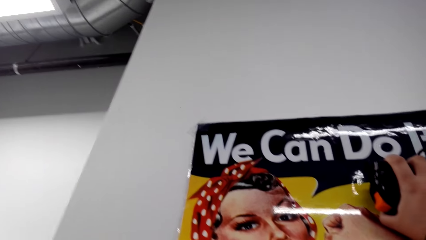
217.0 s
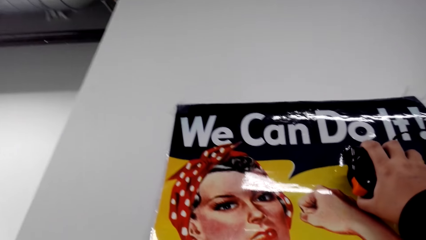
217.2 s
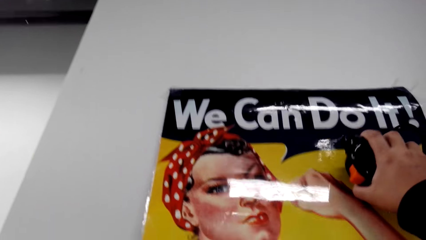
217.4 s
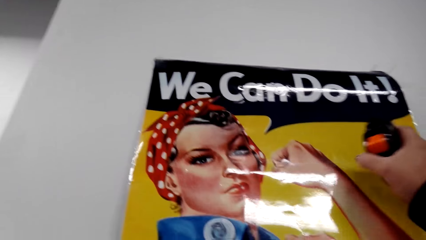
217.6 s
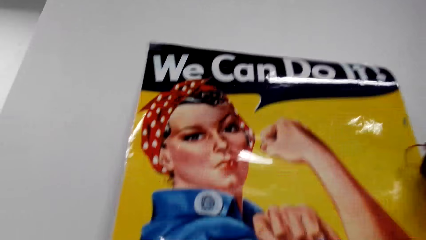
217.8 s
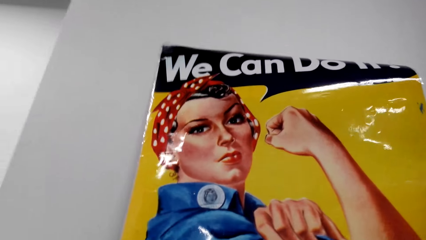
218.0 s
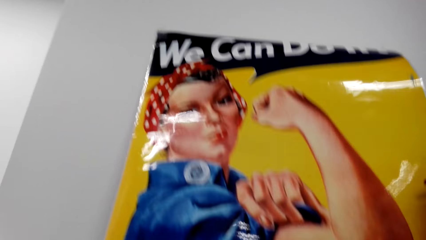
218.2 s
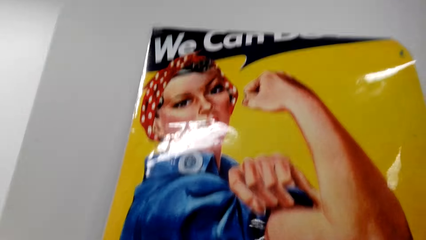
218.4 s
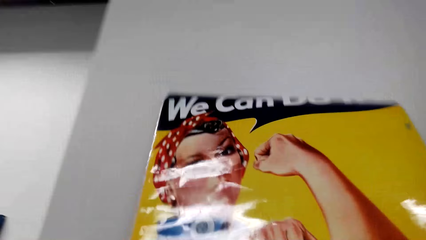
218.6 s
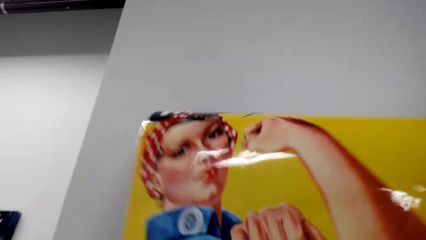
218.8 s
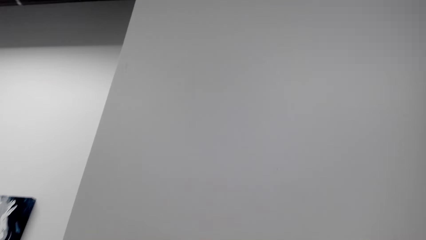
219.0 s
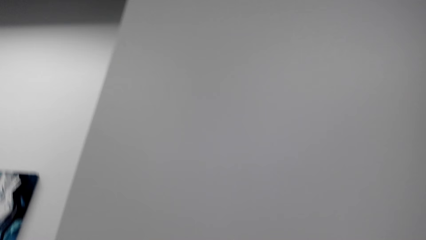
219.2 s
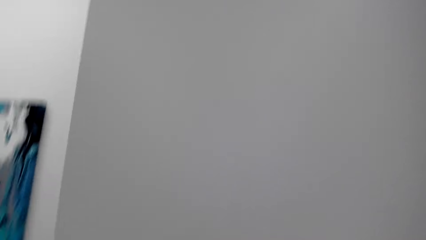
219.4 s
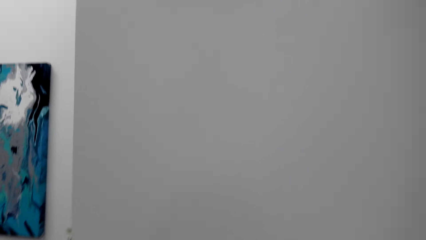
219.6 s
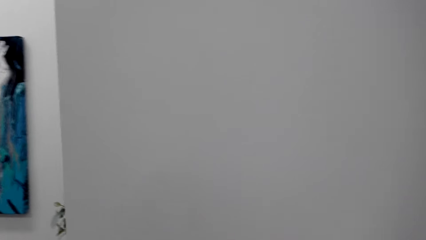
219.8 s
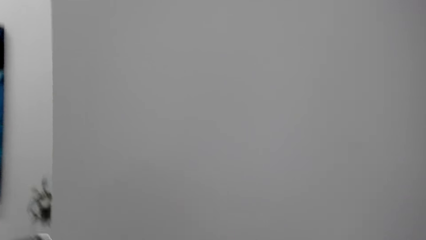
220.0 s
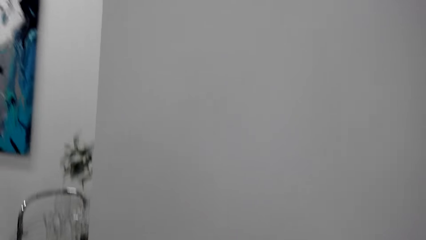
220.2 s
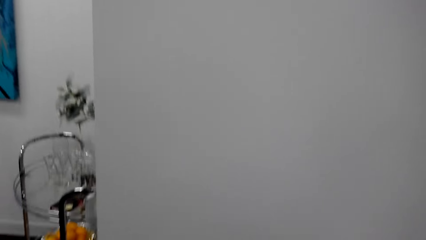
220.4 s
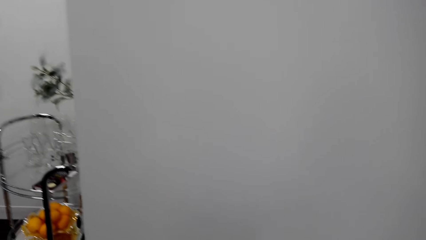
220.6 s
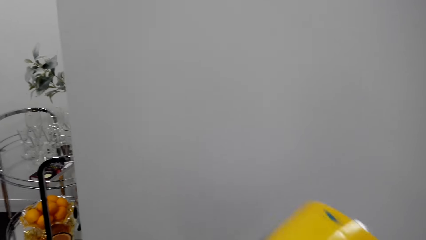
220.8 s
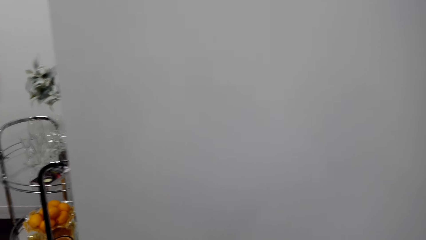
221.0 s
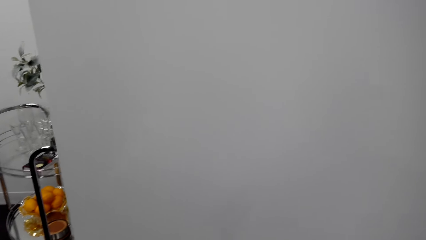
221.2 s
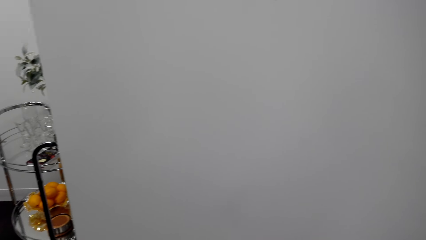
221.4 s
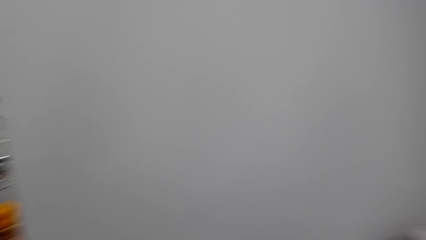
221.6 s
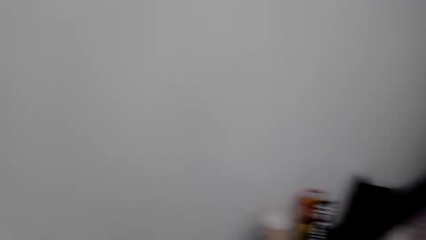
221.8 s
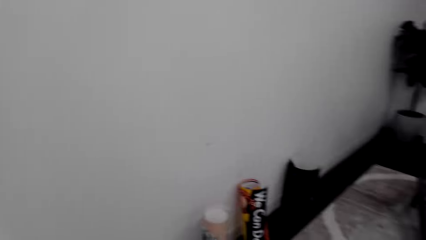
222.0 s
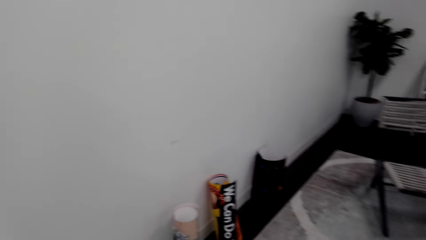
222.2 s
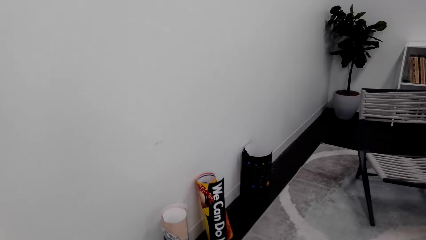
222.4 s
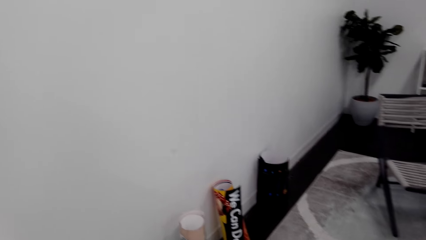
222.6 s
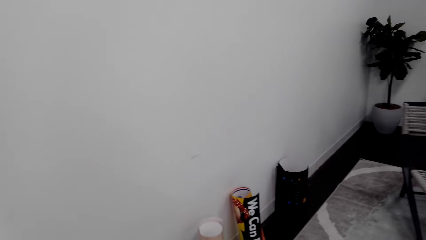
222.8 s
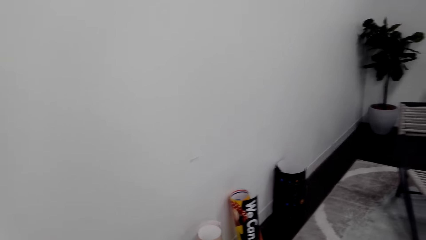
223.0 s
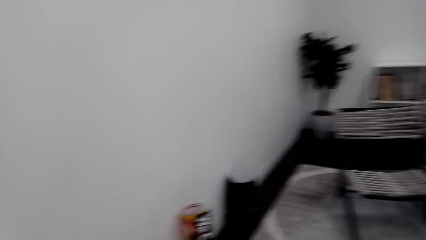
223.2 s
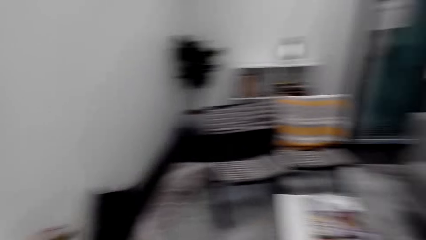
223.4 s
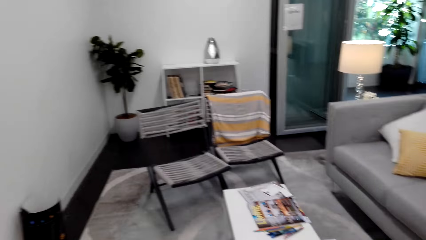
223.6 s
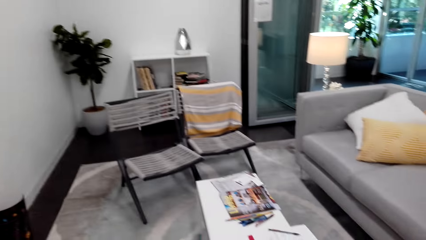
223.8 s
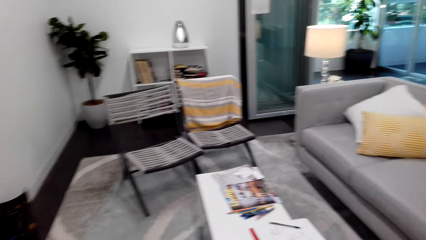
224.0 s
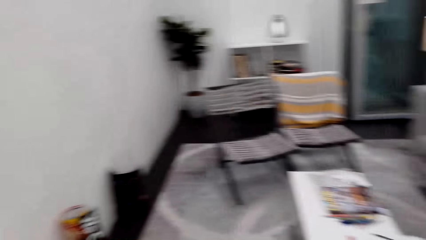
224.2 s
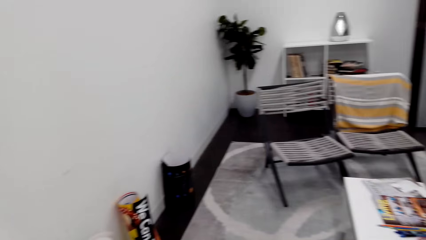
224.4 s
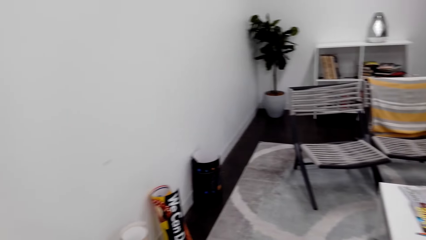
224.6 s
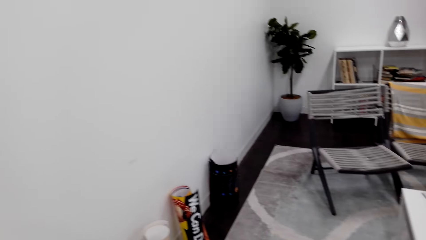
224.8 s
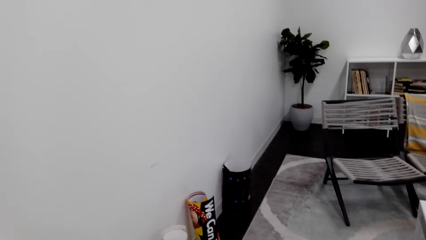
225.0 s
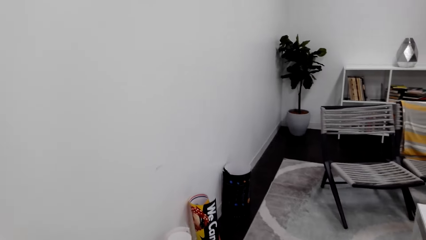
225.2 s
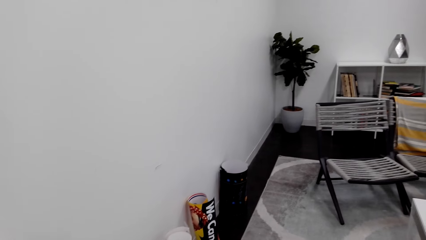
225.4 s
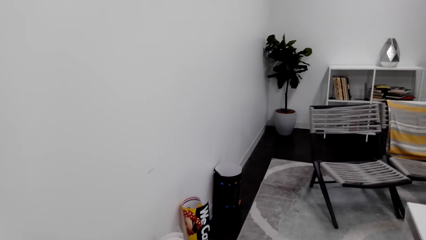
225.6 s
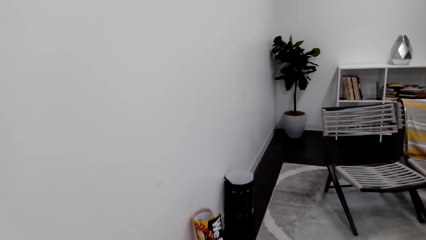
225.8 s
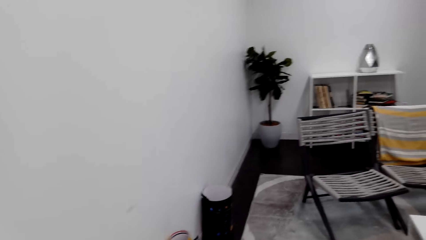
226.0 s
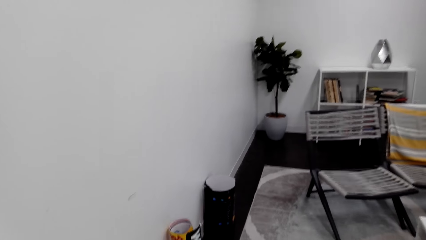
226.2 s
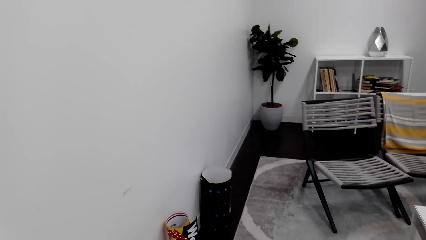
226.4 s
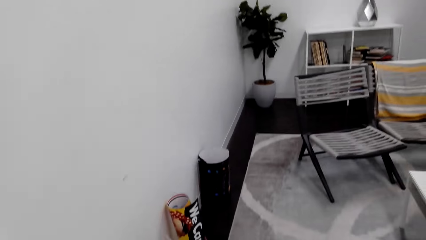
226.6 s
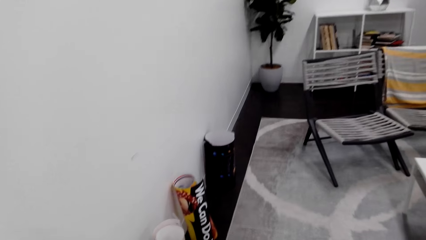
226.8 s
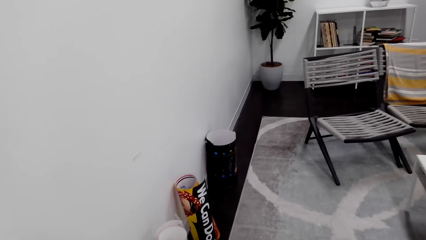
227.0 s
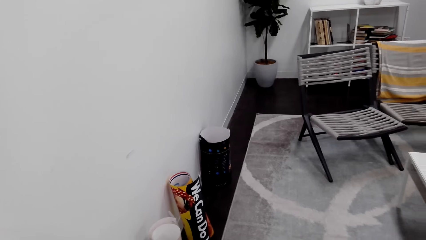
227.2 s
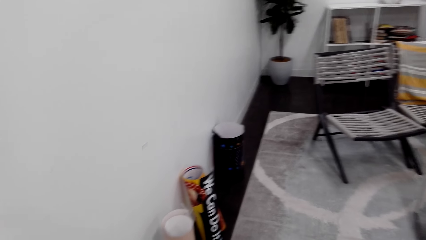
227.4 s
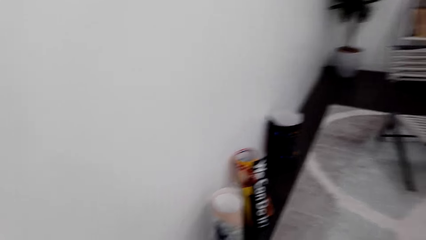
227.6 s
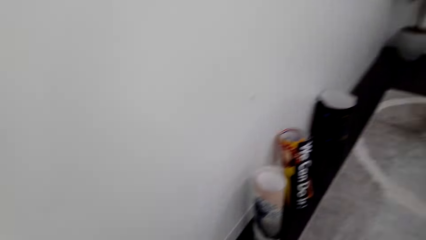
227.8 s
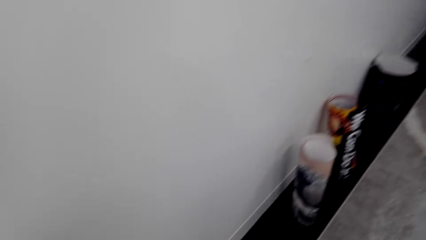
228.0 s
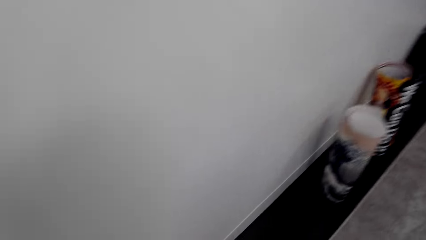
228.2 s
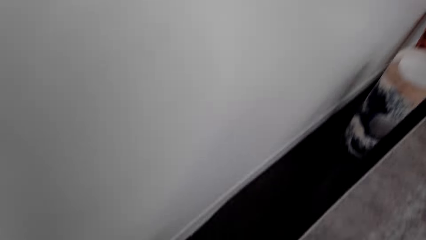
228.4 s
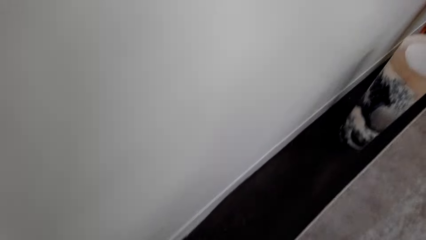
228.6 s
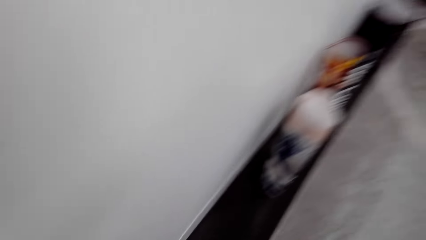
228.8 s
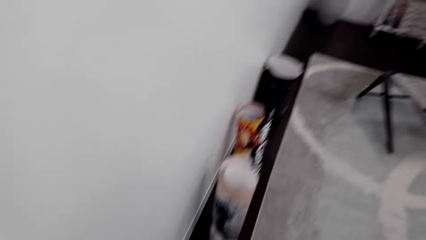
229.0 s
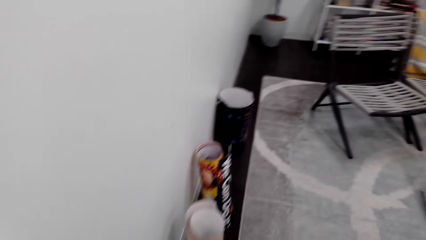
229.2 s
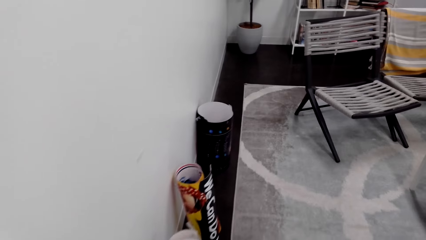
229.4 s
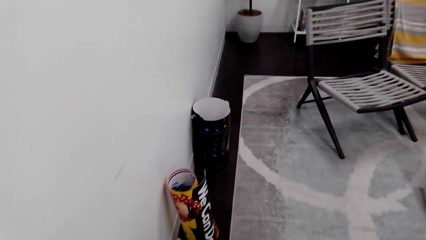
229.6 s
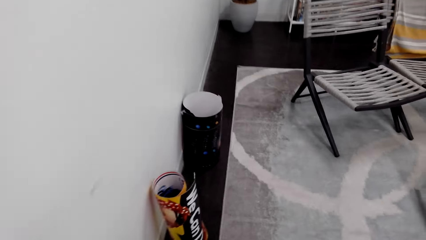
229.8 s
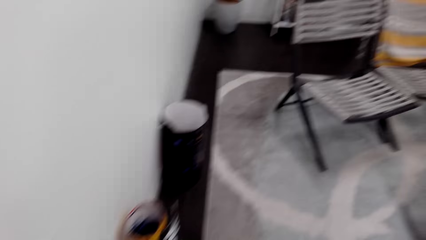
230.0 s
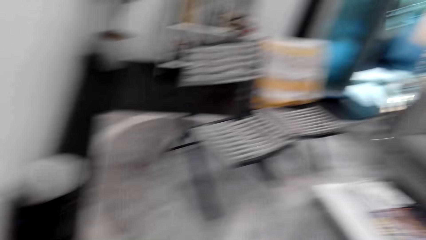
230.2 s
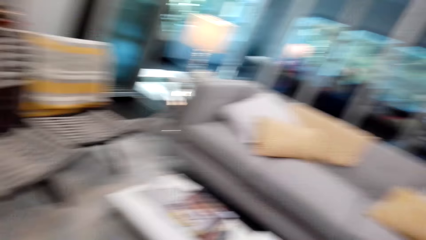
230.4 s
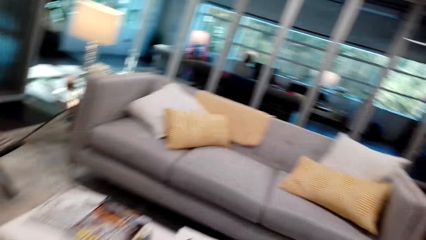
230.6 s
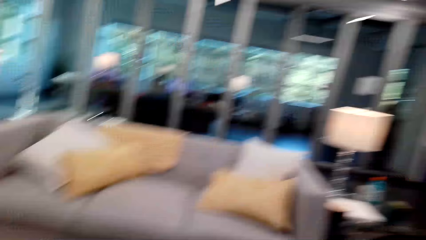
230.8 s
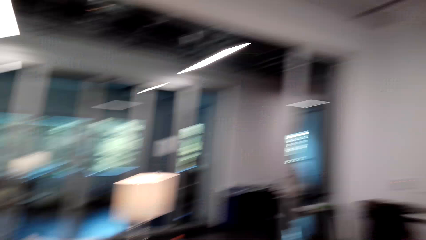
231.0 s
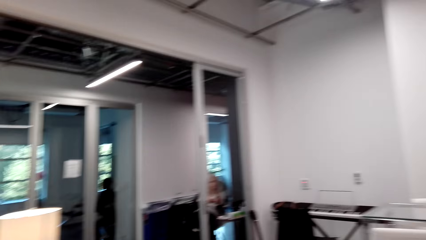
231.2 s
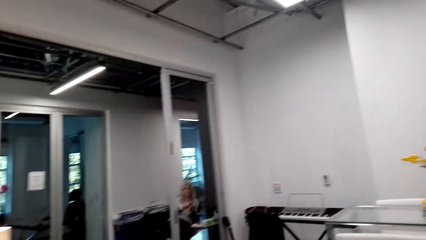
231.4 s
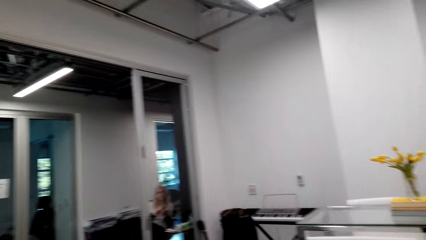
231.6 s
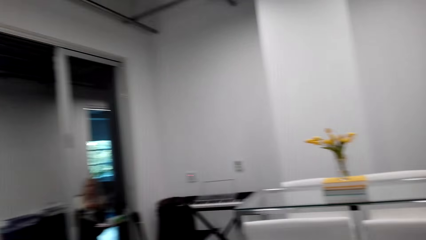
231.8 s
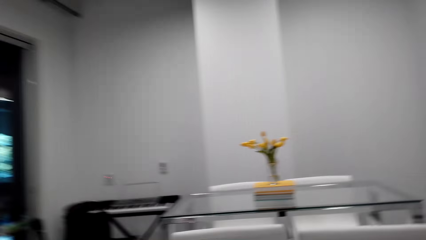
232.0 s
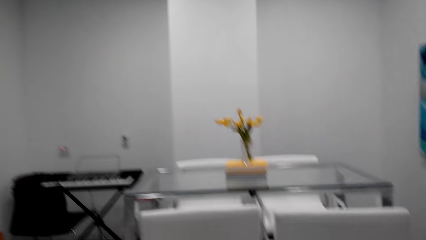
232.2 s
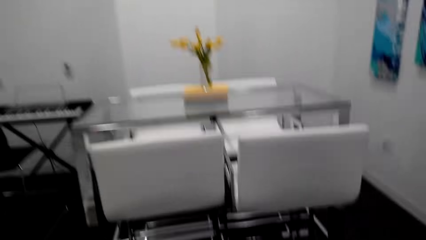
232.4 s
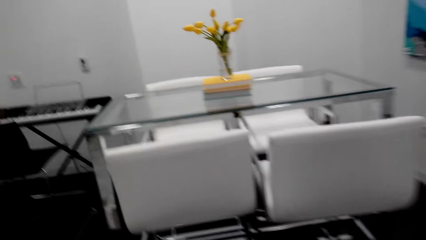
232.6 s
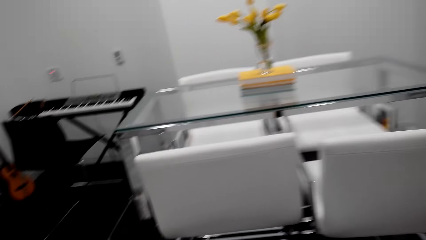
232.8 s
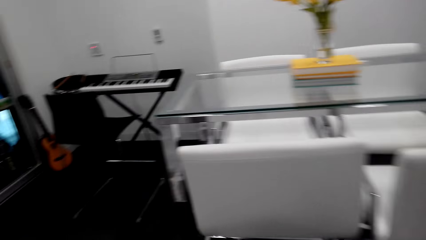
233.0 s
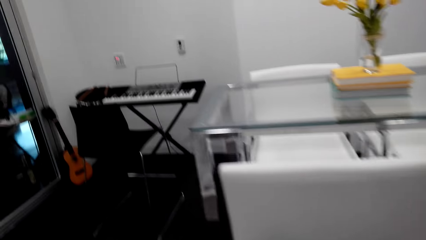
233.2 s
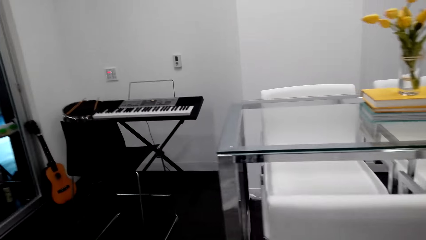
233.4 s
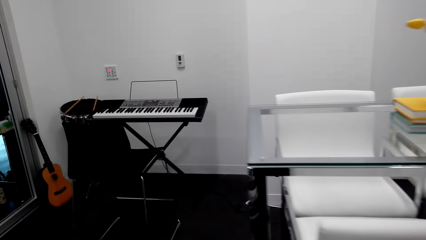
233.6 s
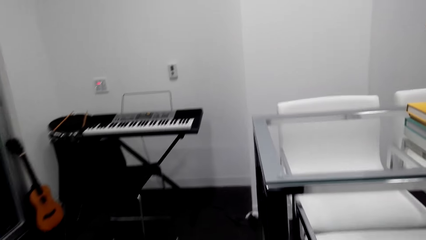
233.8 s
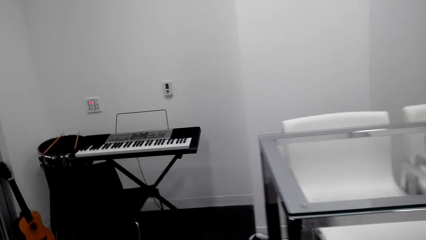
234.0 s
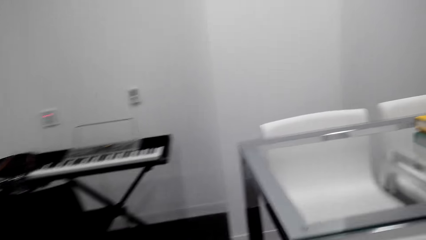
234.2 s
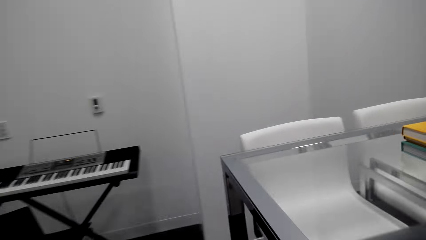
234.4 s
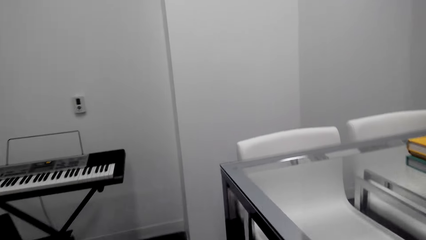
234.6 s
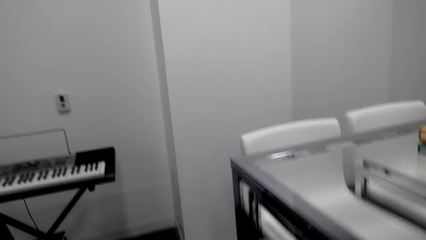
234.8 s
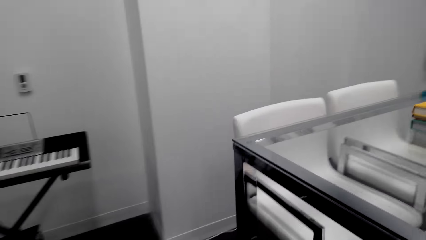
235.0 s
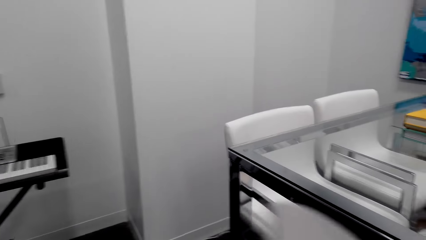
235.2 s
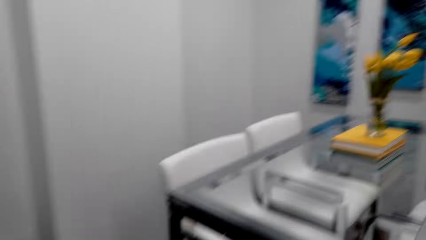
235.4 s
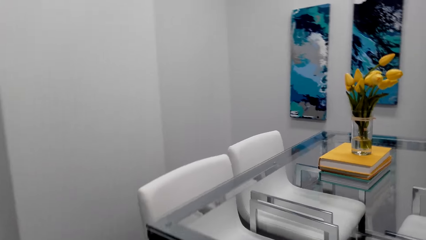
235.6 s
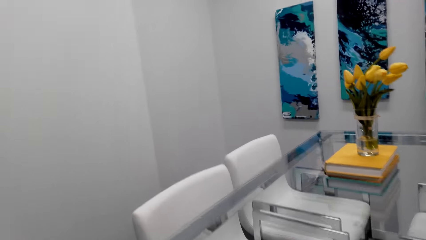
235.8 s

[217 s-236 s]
The camera wearer converses with a woman. The camera wearer takes the paper off. They look around the house. They walk around the house.
